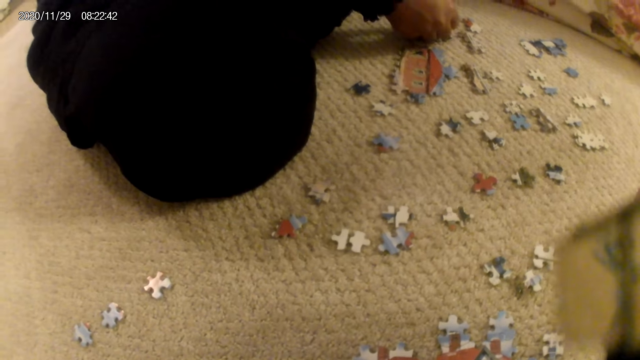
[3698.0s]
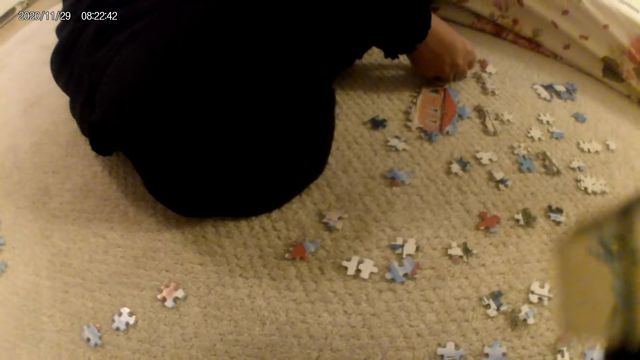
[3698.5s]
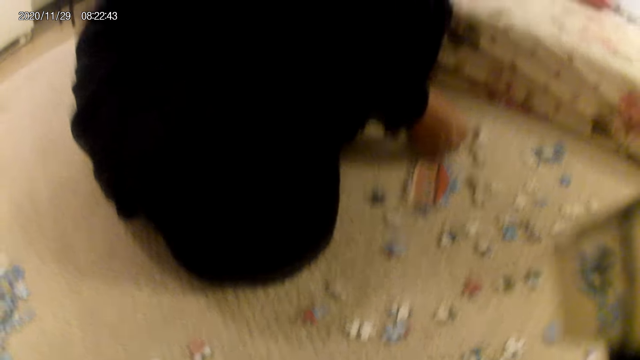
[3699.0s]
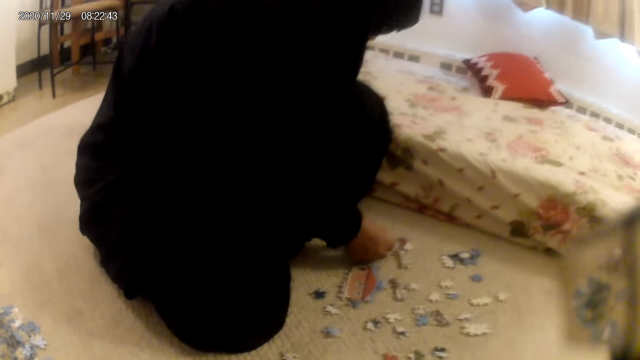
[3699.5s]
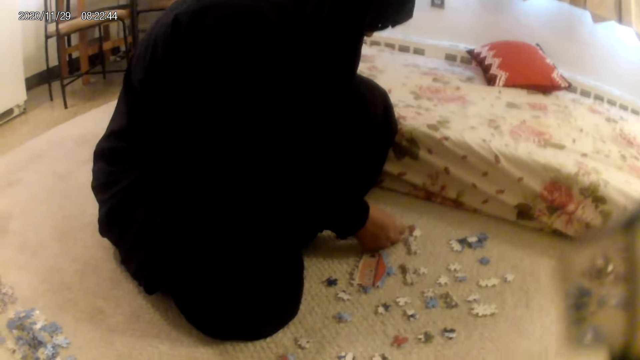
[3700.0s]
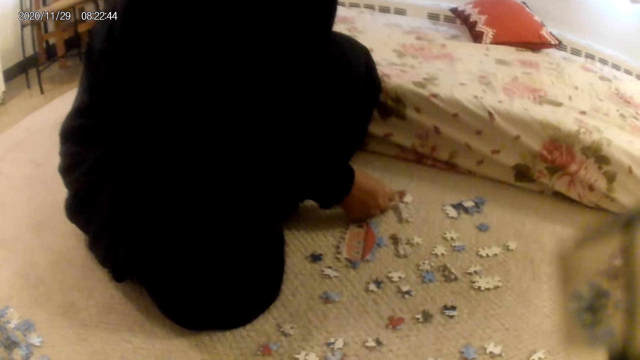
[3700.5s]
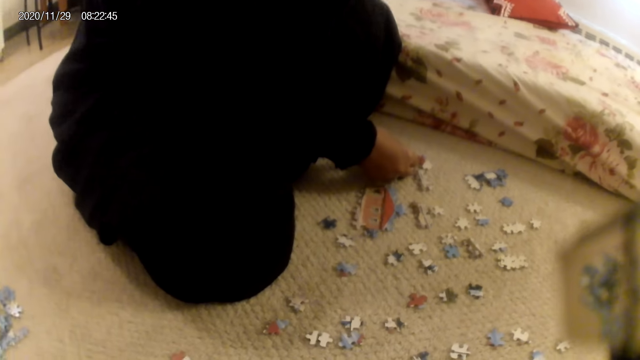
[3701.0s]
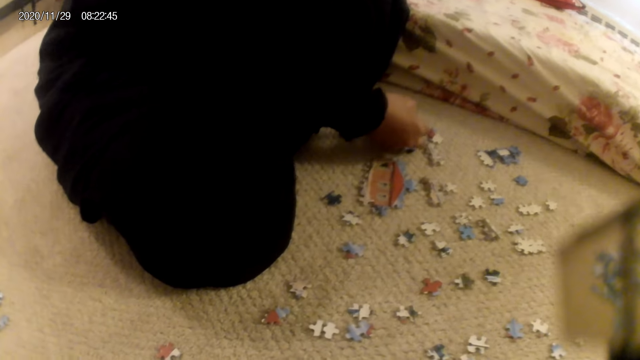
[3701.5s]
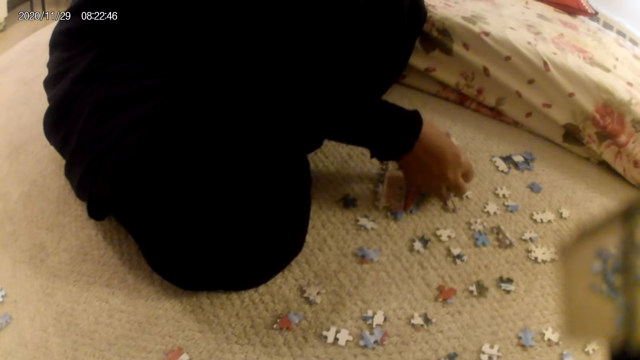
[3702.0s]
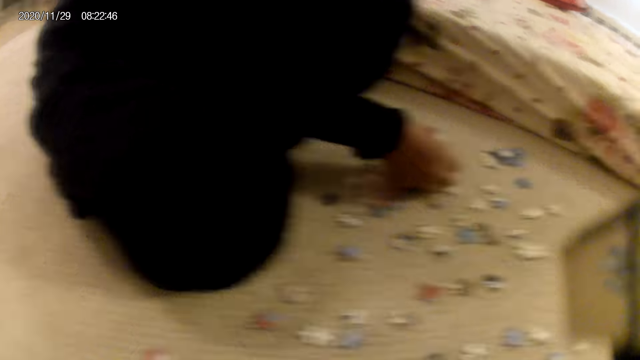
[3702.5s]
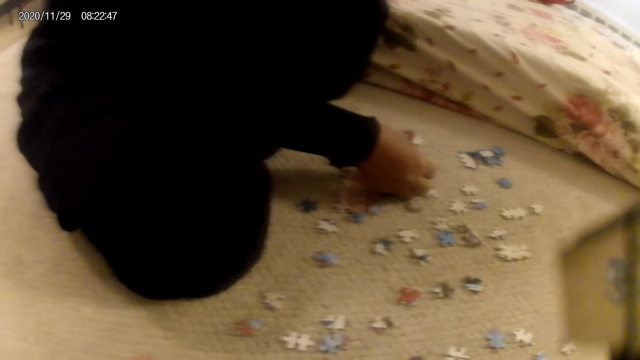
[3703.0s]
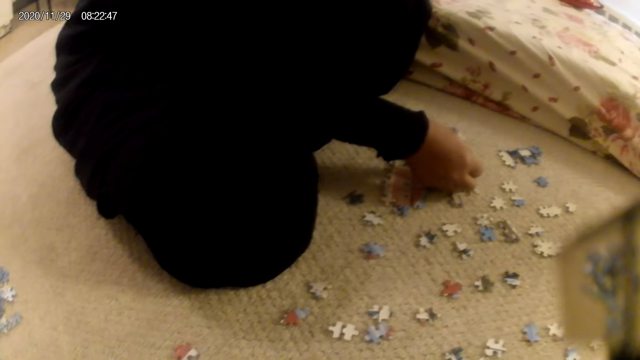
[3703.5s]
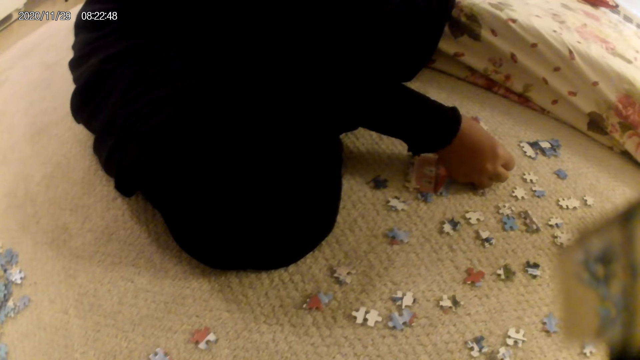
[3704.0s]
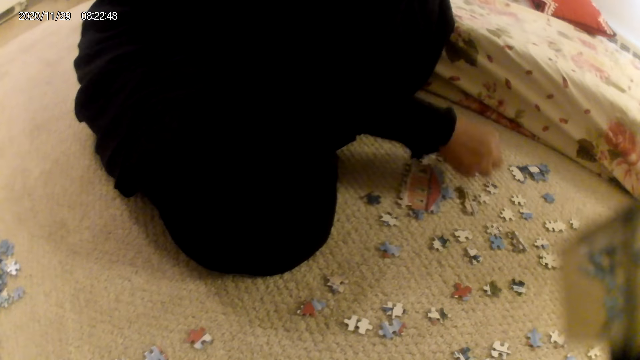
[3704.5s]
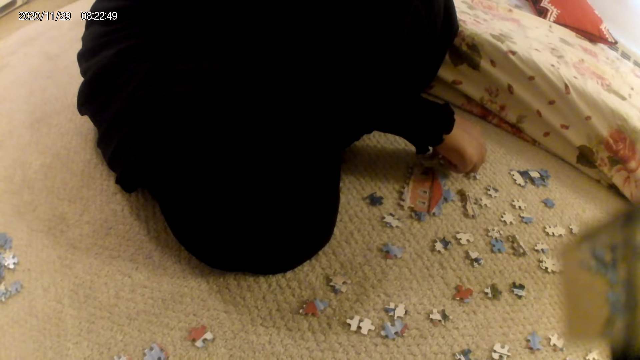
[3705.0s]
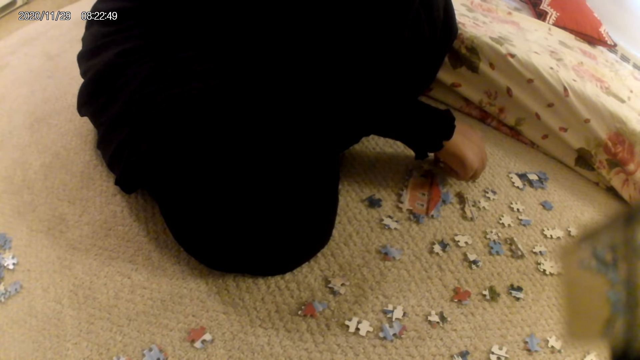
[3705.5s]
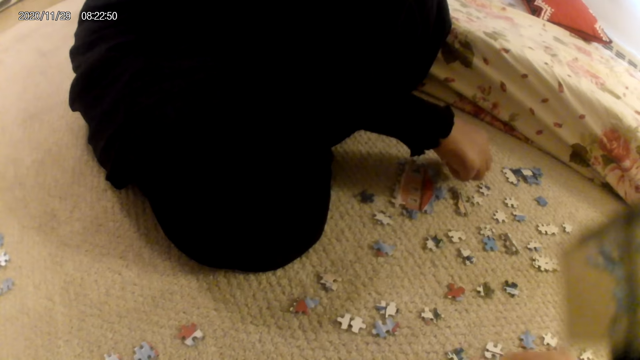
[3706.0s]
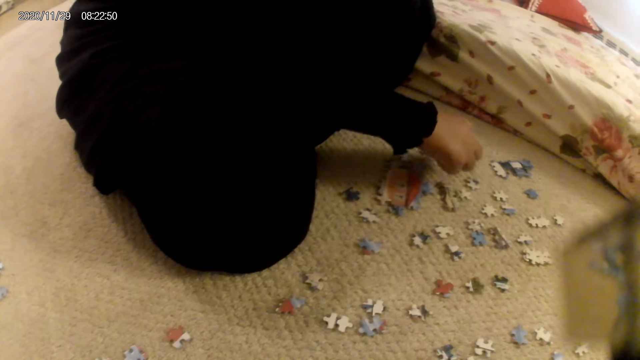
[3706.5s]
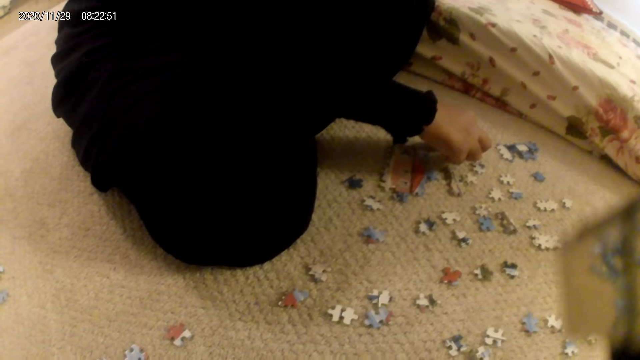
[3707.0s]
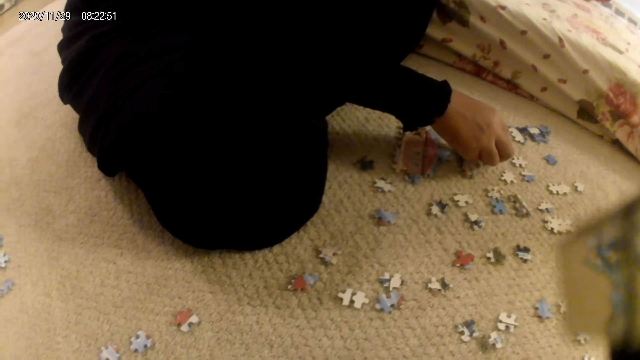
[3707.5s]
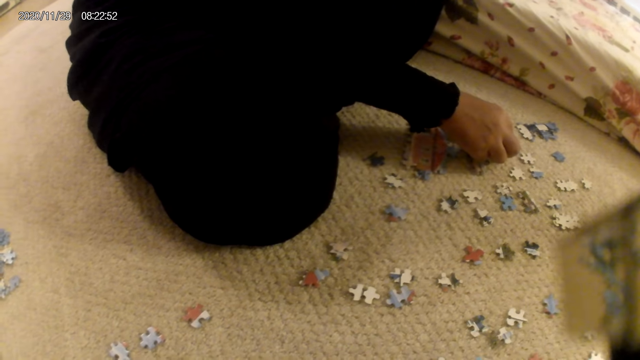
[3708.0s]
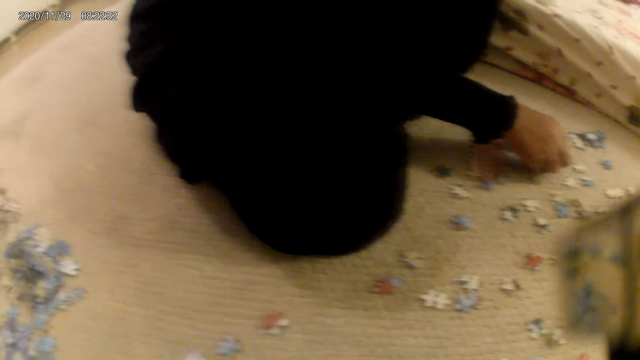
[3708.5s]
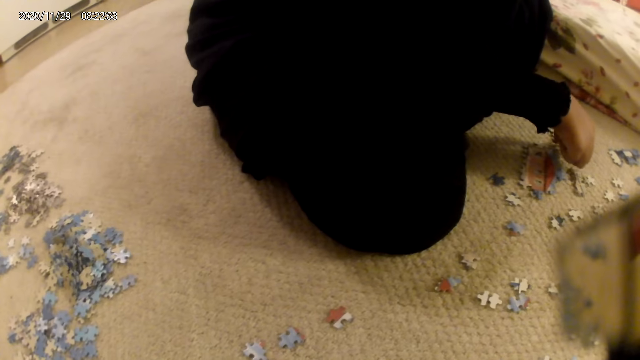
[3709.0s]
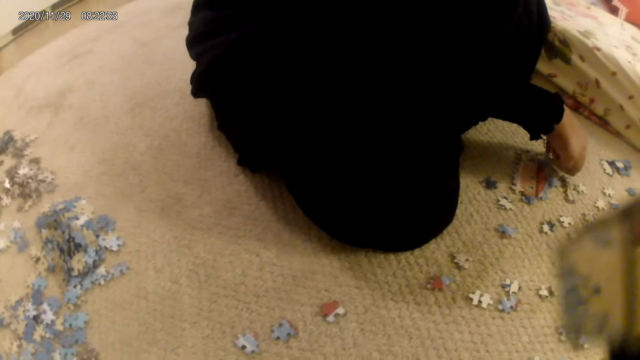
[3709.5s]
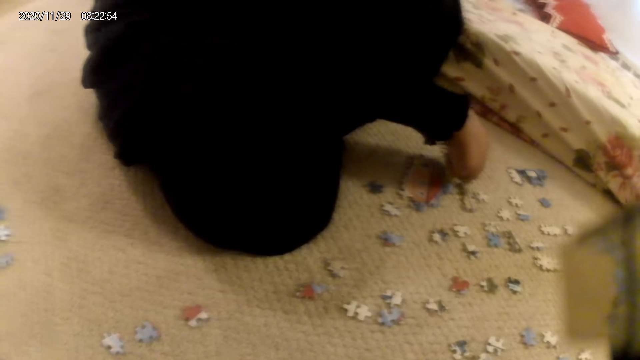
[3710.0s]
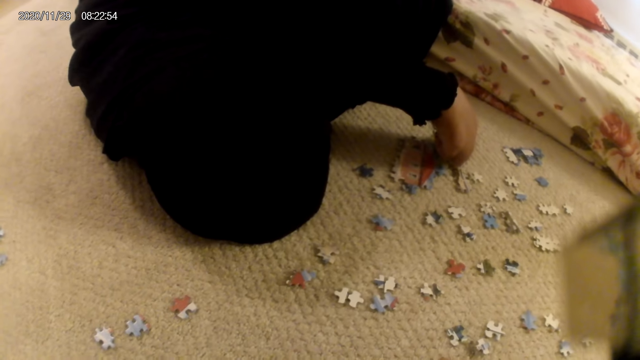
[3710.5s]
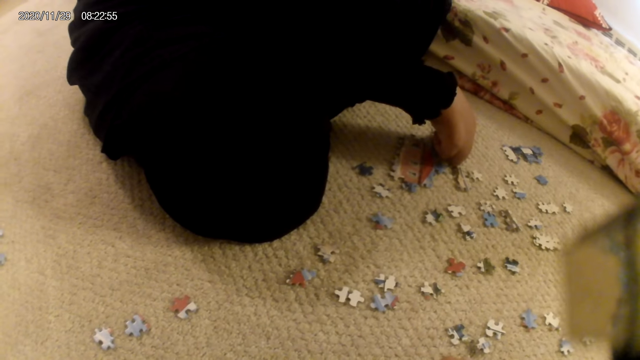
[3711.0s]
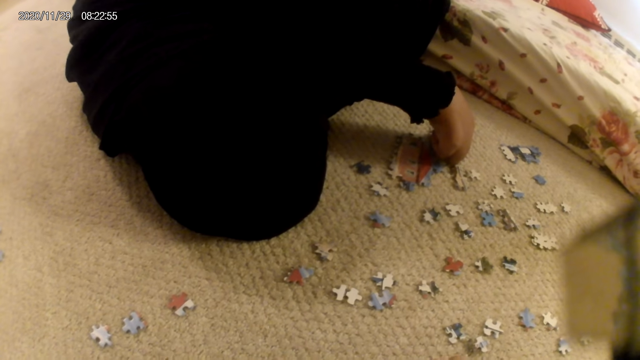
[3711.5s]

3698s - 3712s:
A lady joins puzzle pieces. The camera wearer stares at the puzzle pieces on the floor. The lady touches a puzzle piece on the floor. The lady picks up a puzzle piece and places the puzzle piece on the floor. The lady picks up a puzzle piece and joins puzzle pieces. The lady picks up the puzzle pieces and joins the puzzle pieces in the puzzle structure.

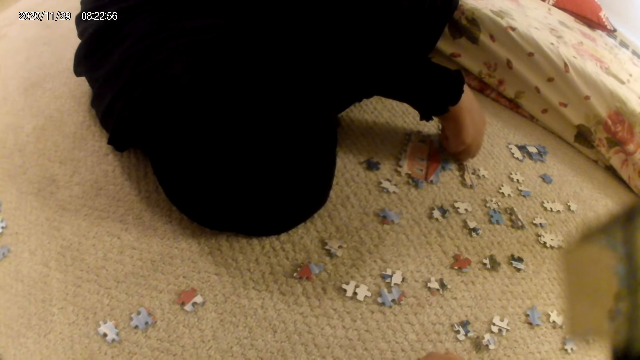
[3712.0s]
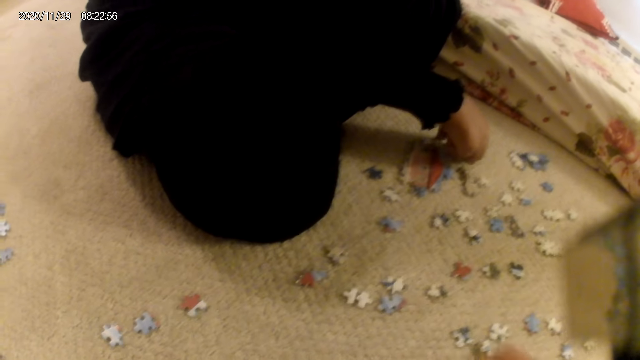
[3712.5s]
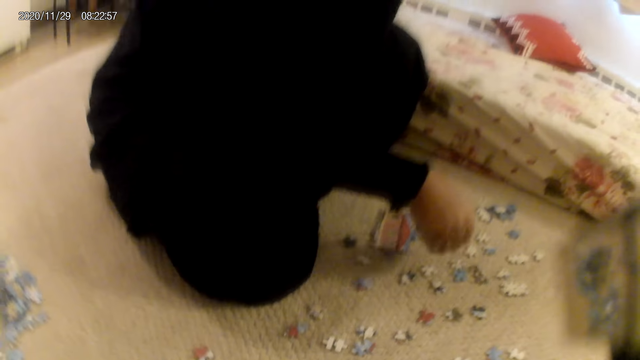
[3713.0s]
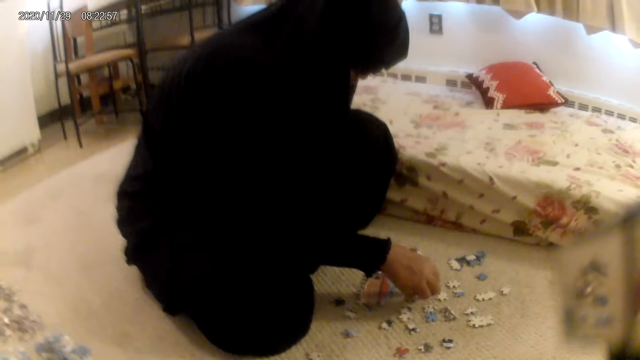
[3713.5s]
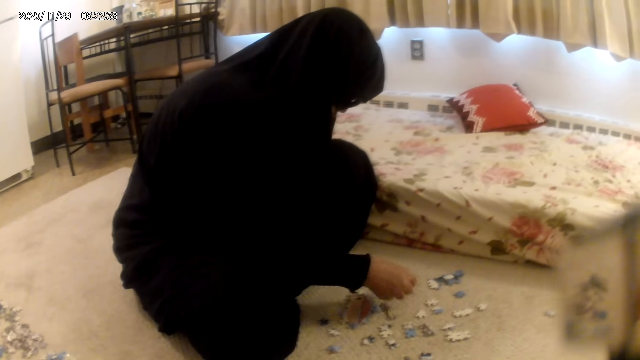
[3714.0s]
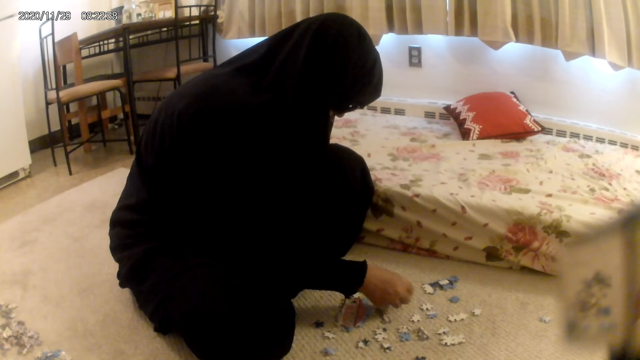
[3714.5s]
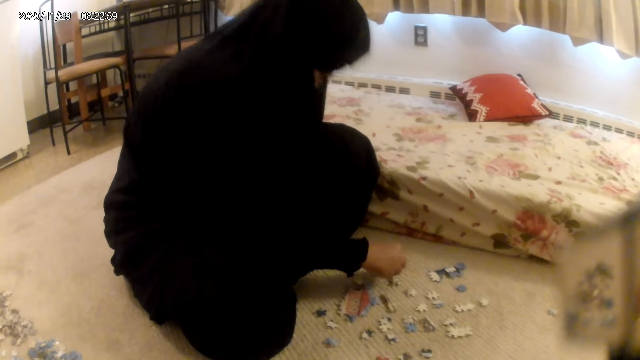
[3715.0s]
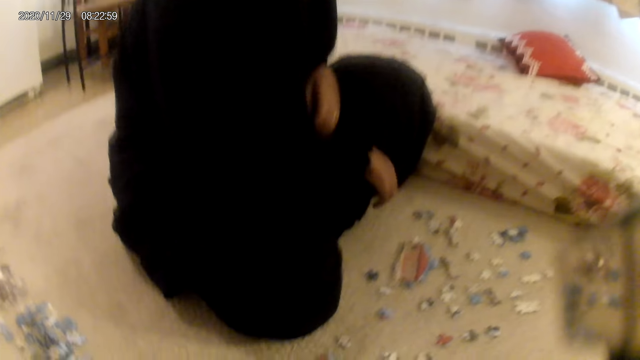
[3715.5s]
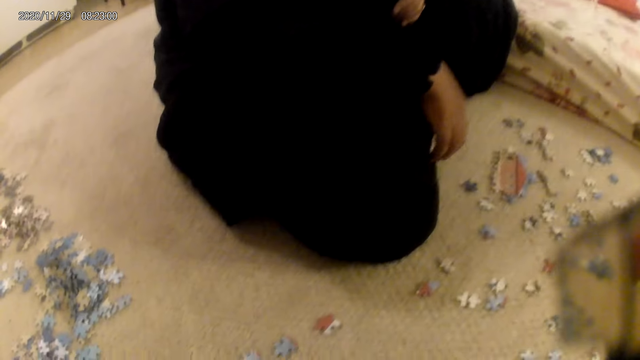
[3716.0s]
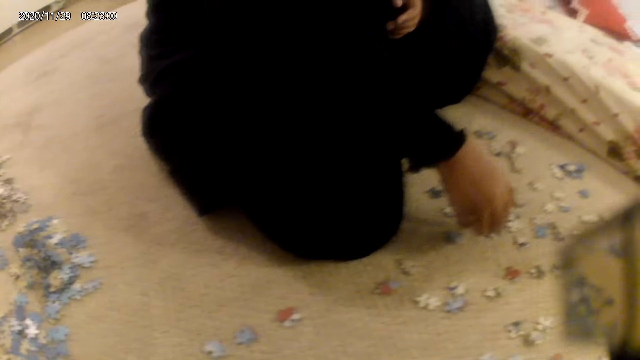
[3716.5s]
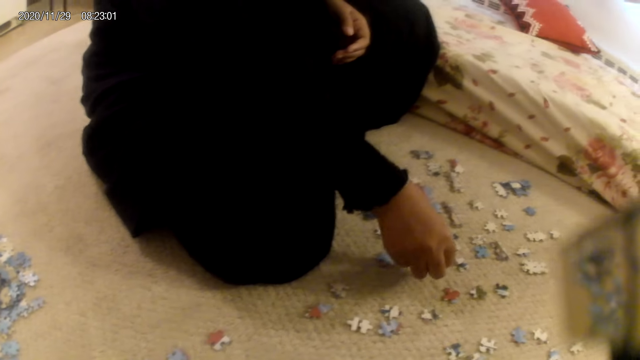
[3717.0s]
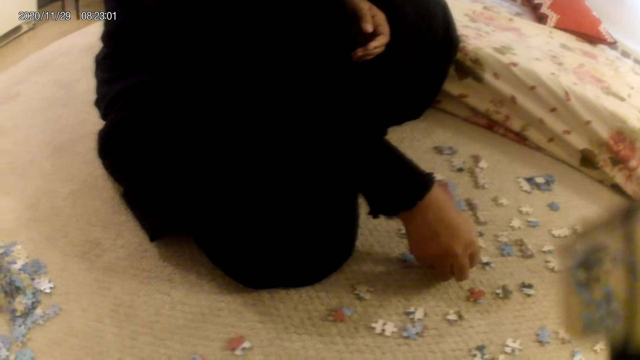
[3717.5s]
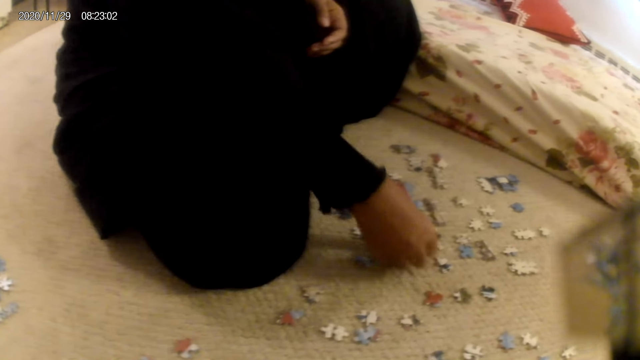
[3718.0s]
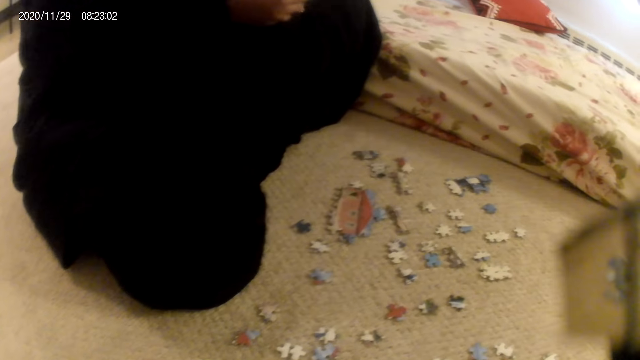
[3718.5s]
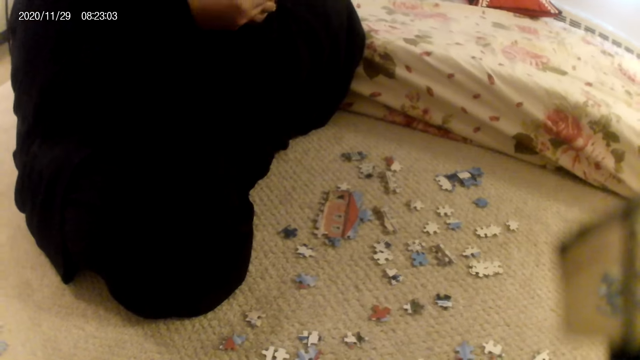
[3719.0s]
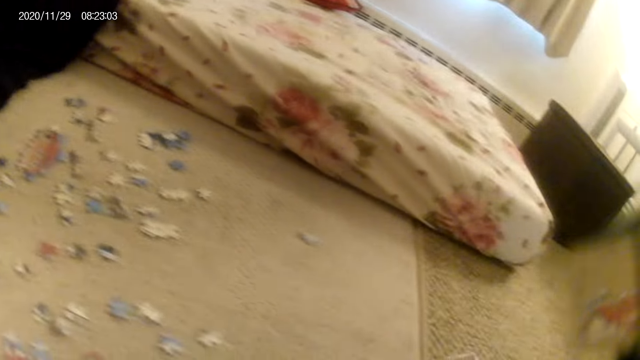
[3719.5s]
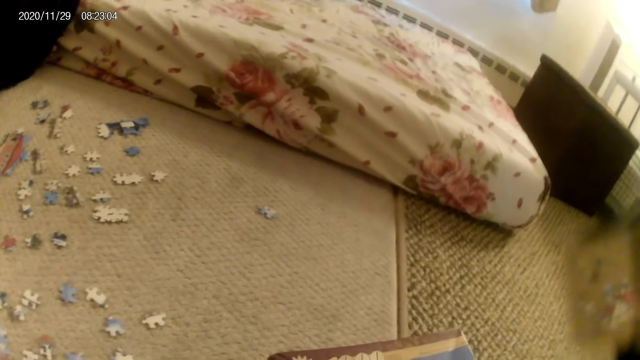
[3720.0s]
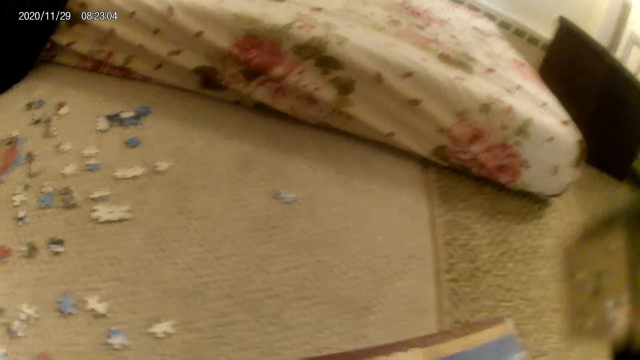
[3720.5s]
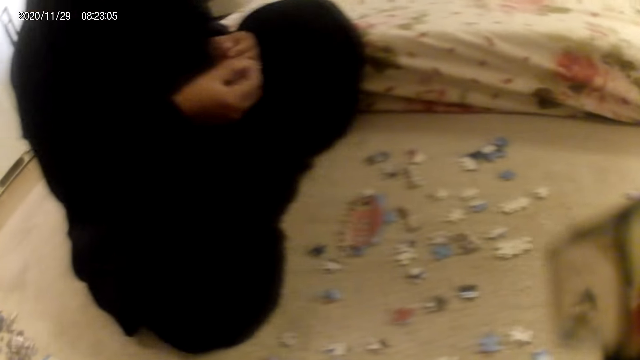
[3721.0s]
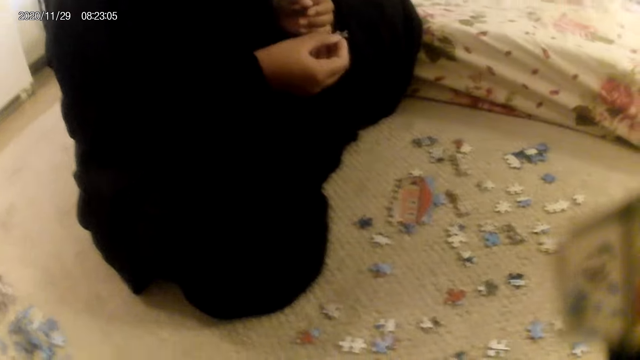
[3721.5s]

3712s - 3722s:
The camera wearer does something. A lady places a puzzle piece on the floor. The lady picks up a puzzle piece and places the puzzle piece on the floor. The lady stares at the puzzle piece on the floor. The camera wearer looks around. The lady picks up a puzzle piece and stares at the puzzle piece.
